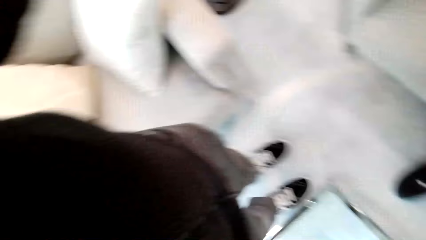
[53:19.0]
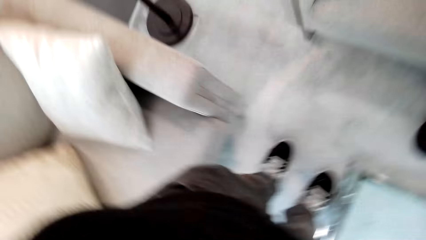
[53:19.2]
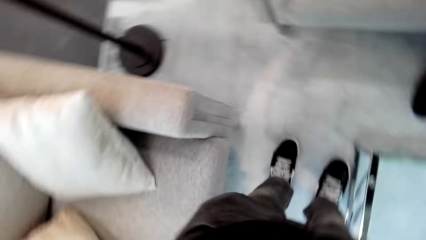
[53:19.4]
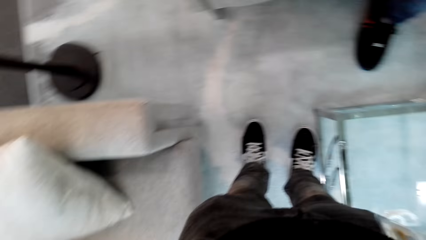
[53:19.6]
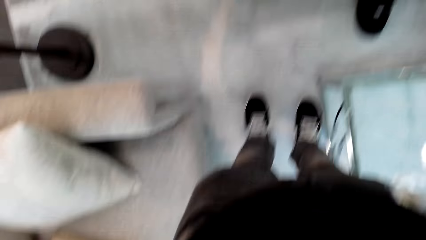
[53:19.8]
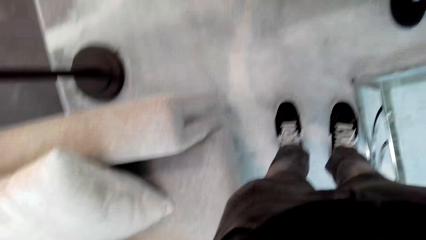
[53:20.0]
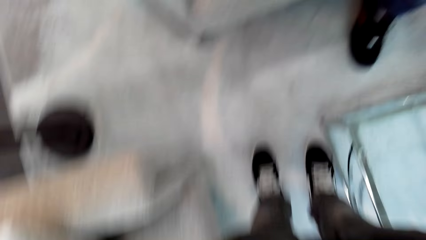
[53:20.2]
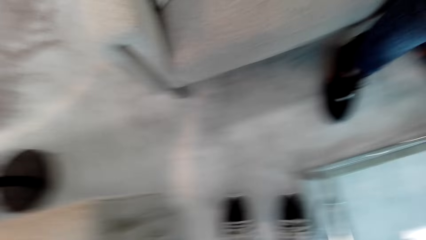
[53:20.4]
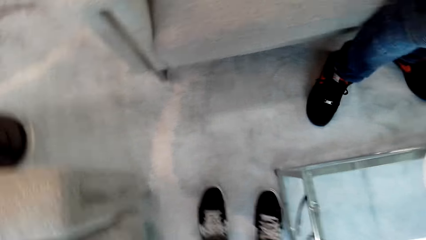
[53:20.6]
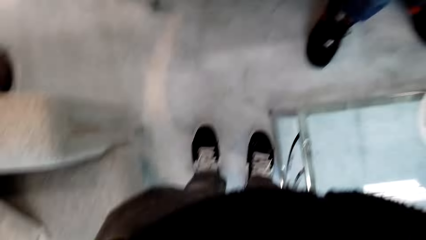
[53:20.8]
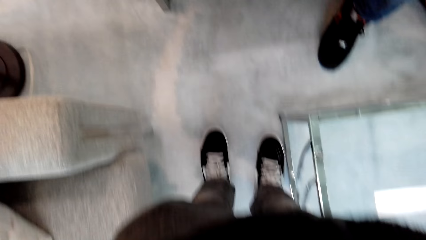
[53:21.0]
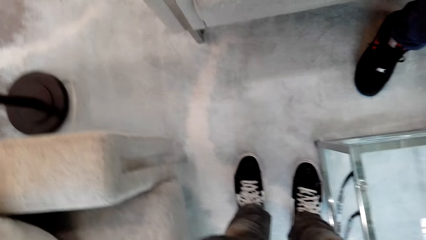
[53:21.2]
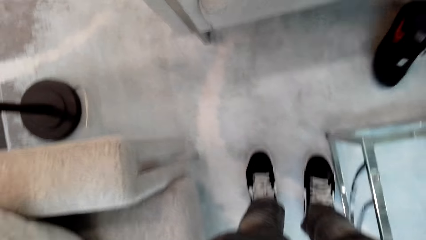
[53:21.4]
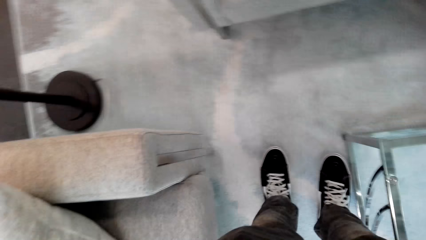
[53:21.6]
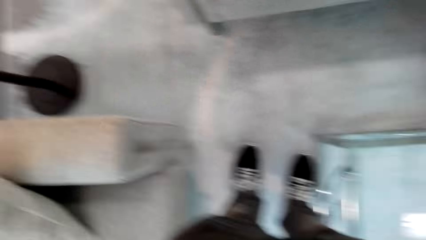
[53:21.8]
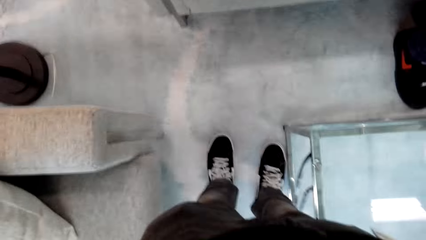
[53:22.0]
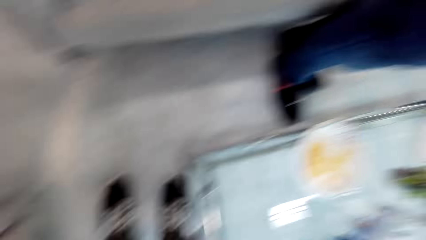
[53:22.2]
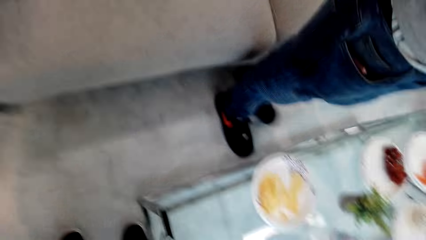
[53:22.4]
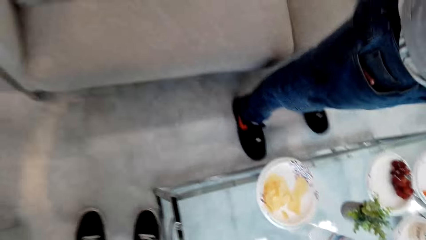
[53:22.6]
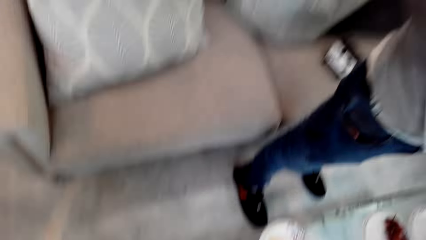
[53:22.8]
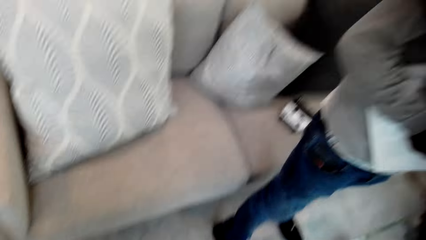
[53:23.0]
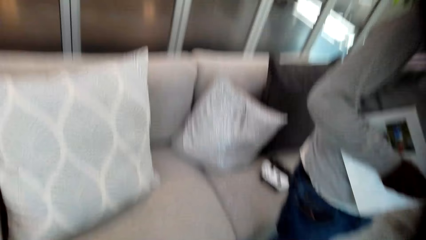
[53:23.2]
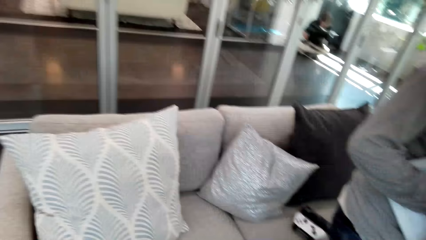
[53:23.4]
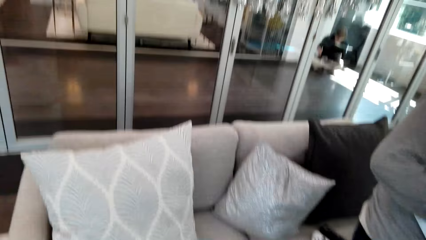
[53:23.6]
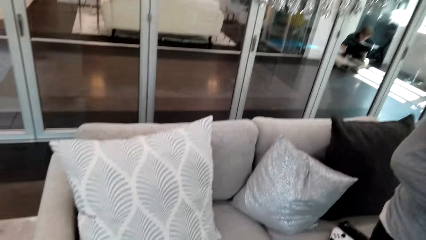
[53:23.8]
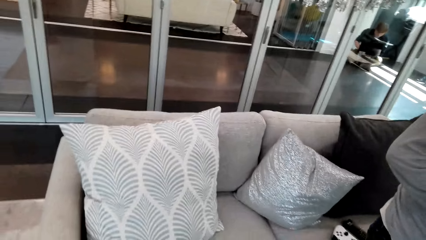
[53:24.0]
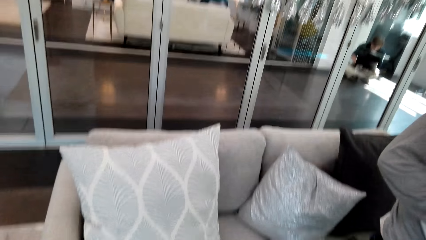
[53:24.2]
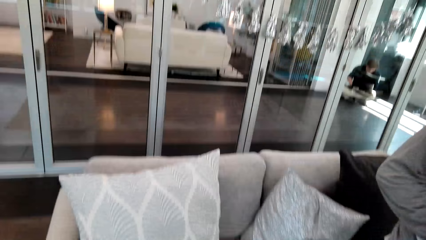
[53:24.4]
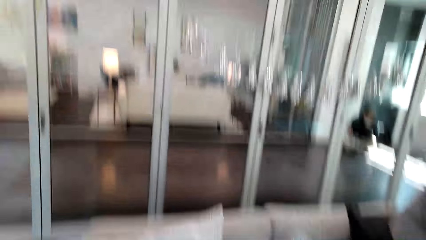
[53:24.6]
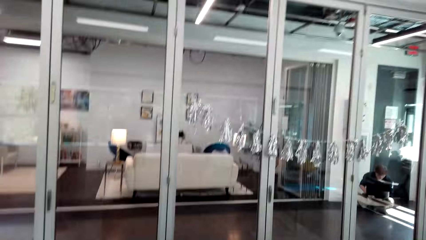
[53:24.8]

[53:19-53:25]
The camera wearer adjusts the camera.
